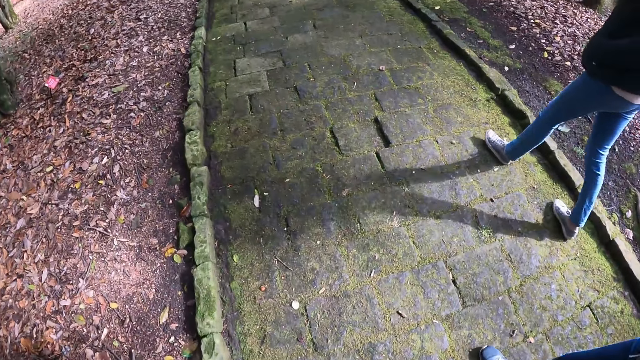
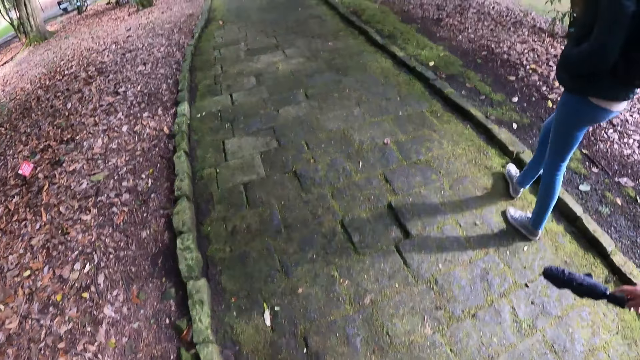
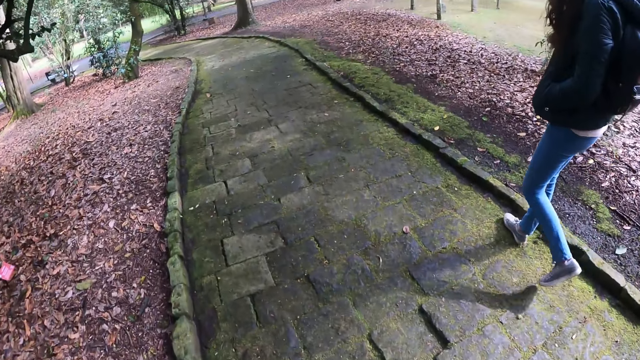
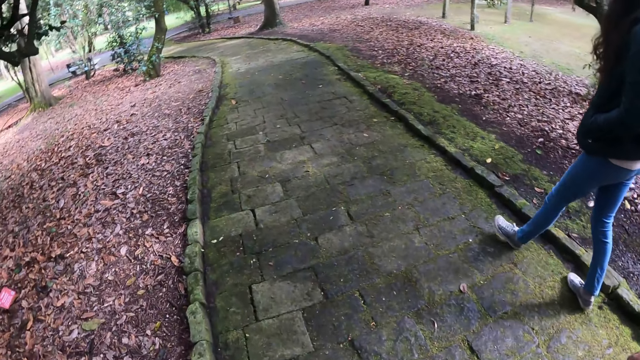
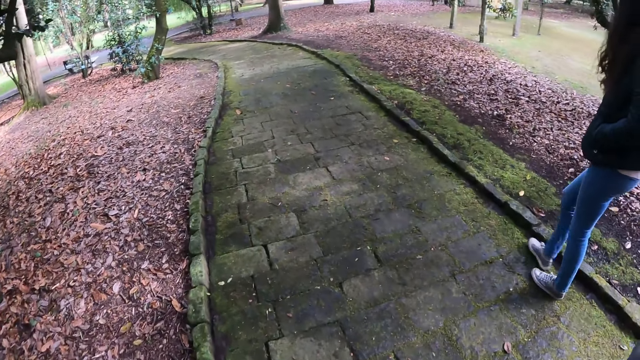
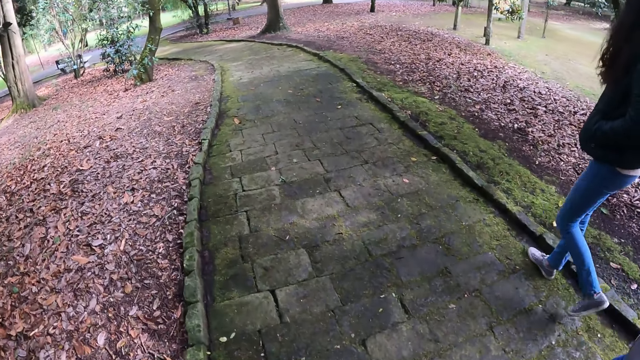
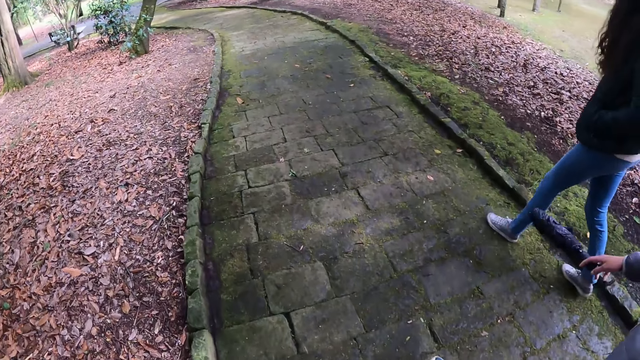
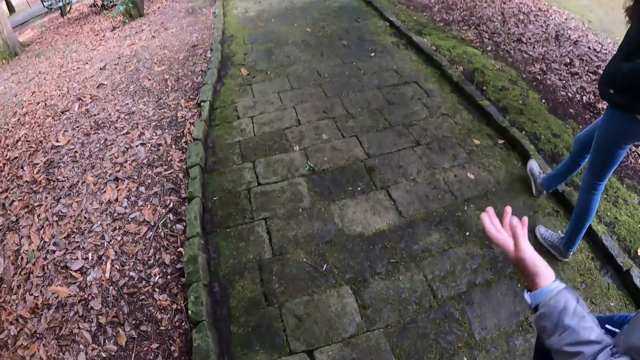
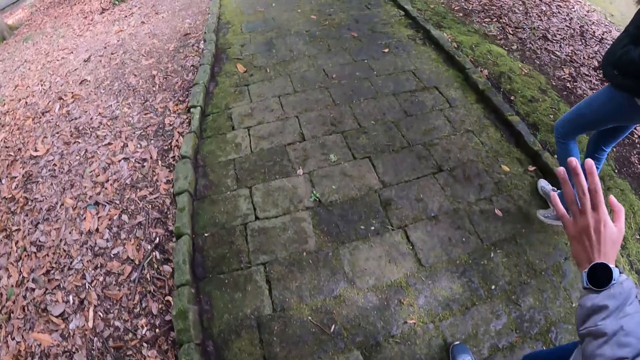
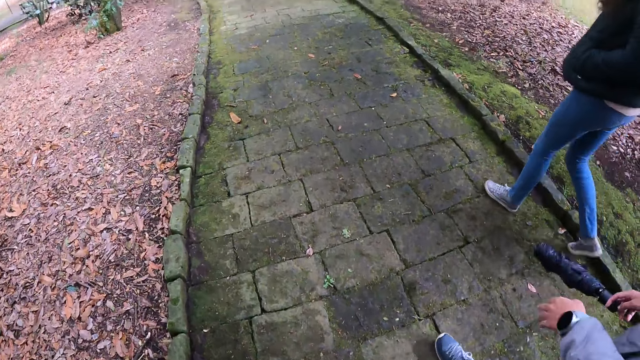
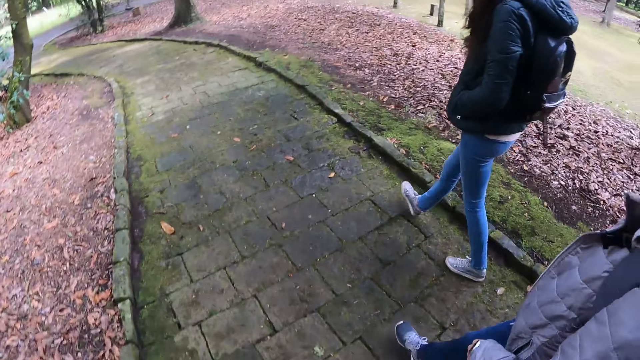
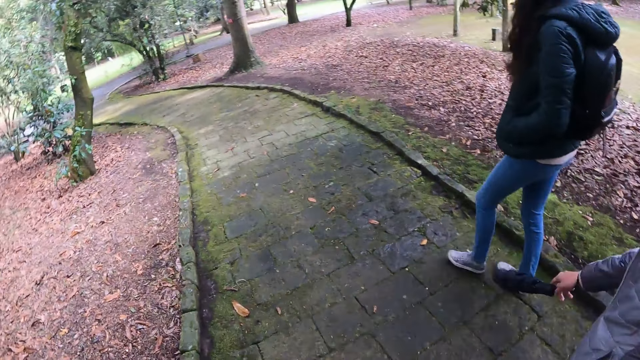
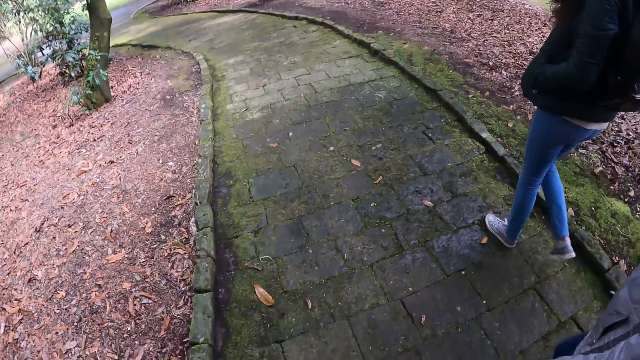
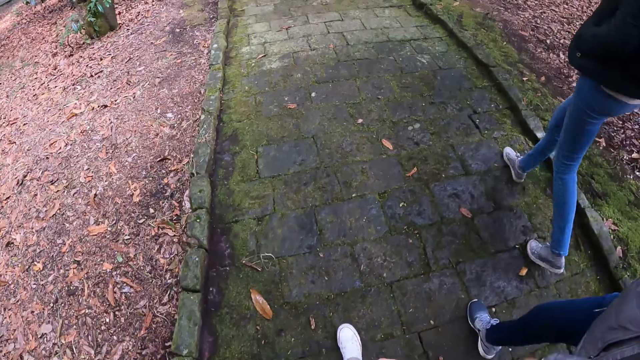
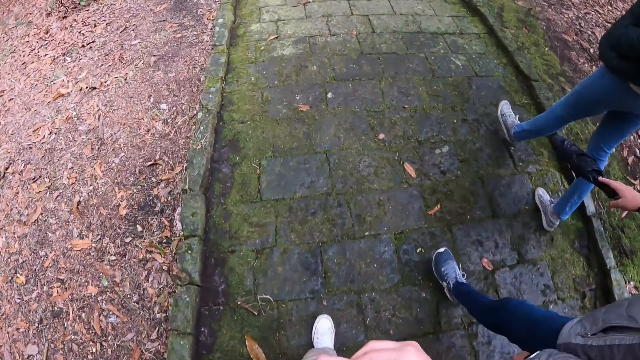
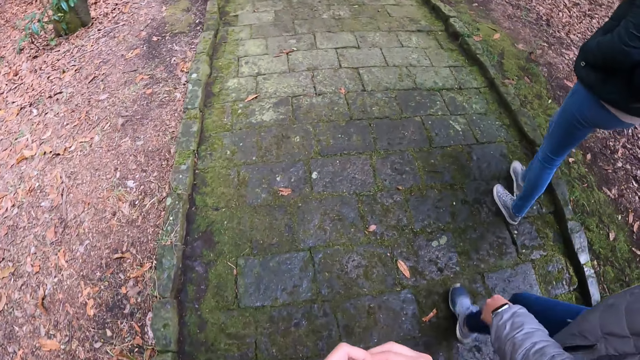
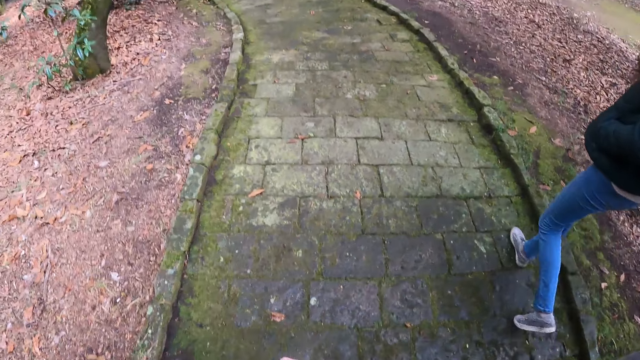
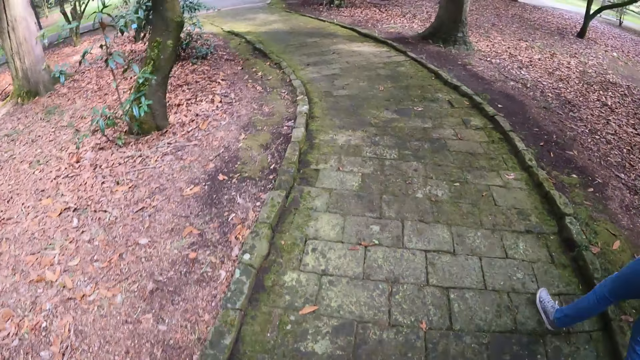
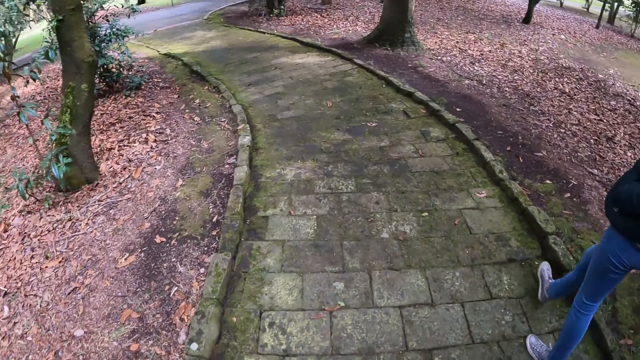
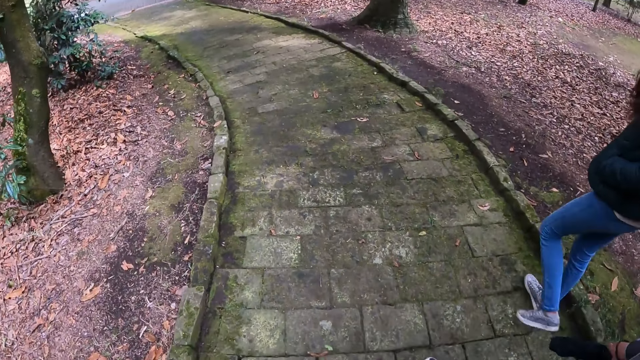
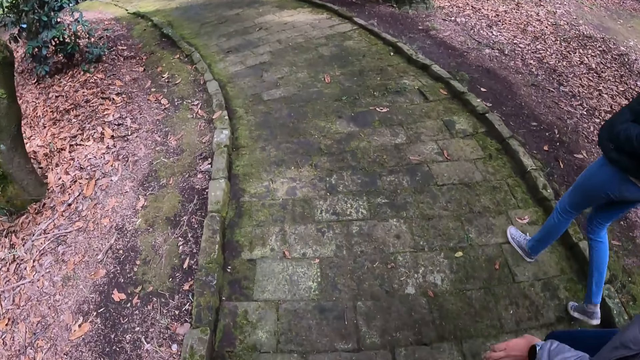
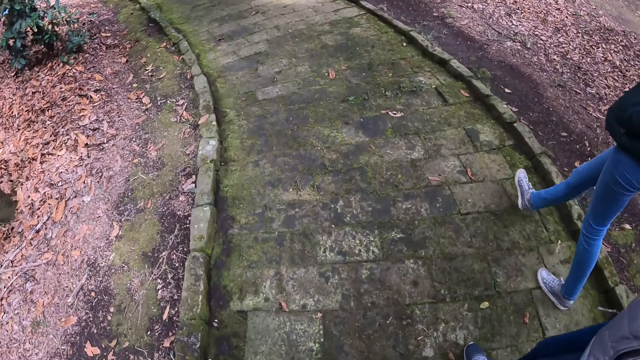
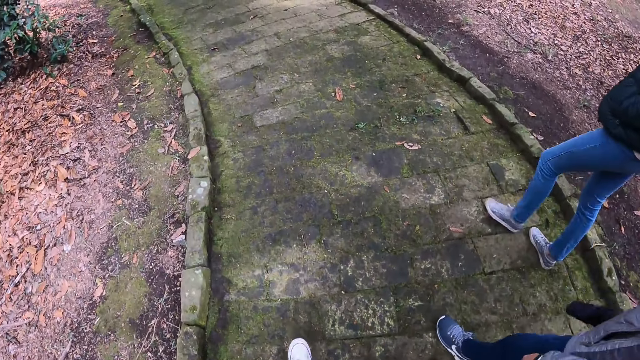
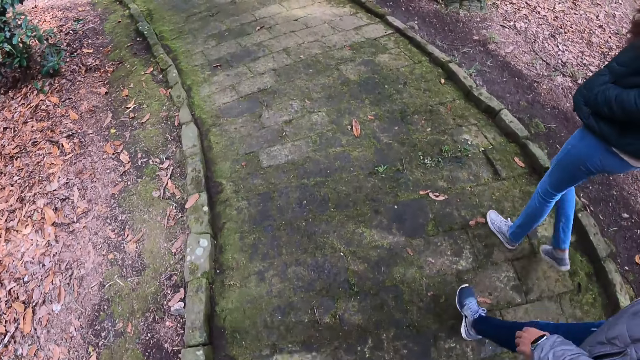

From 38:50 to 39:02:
A person converses with the camera wearer. The person sways a hand. The camera wearer walks on the pavements.

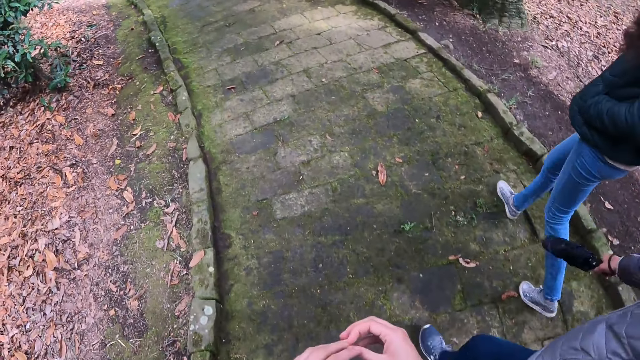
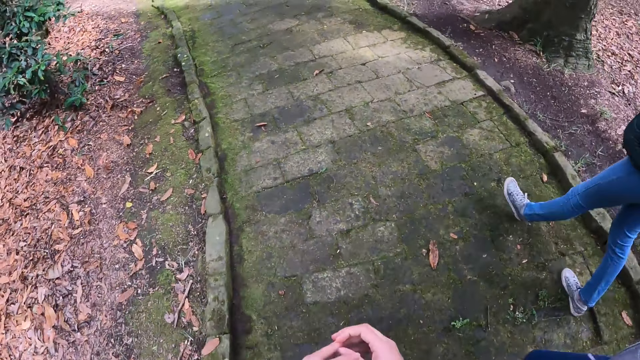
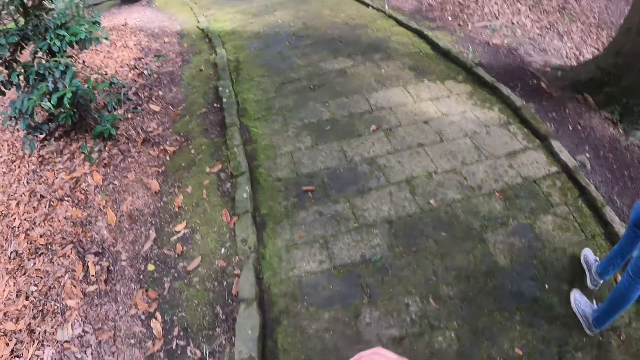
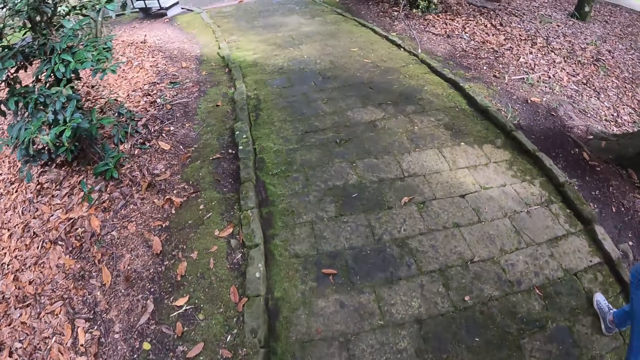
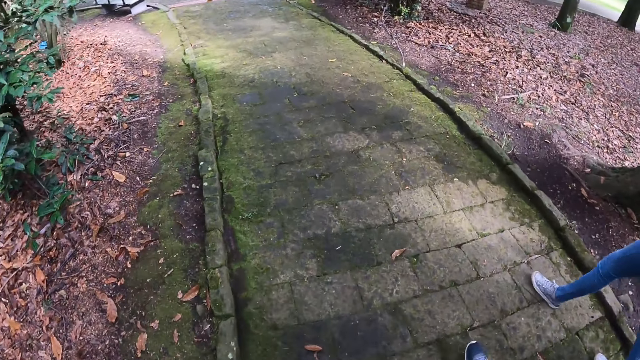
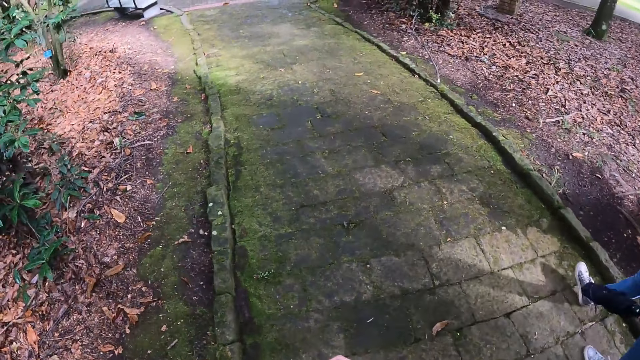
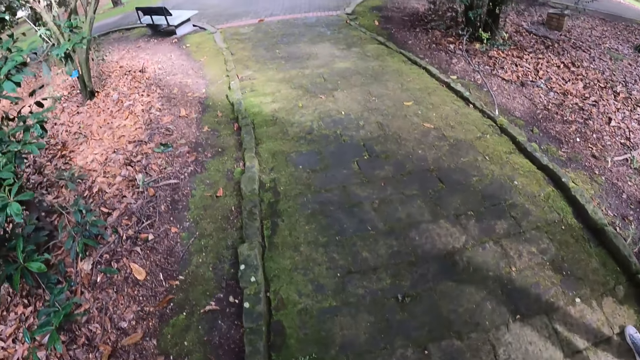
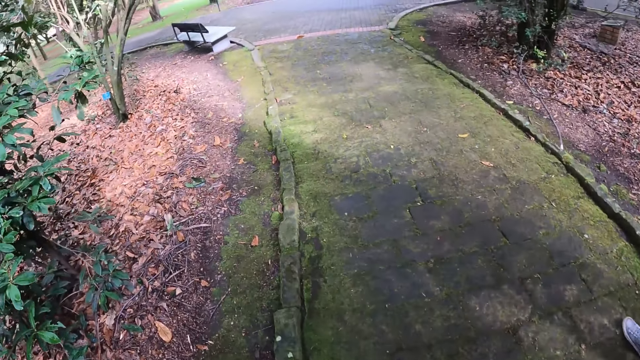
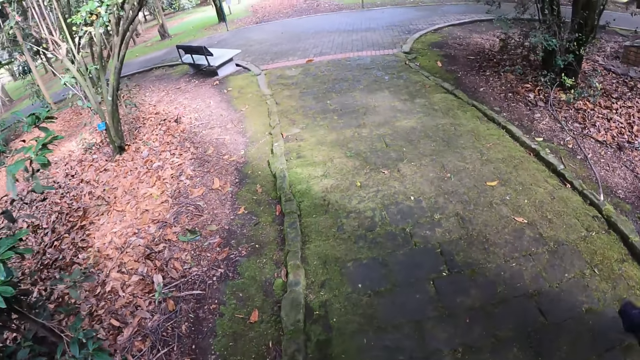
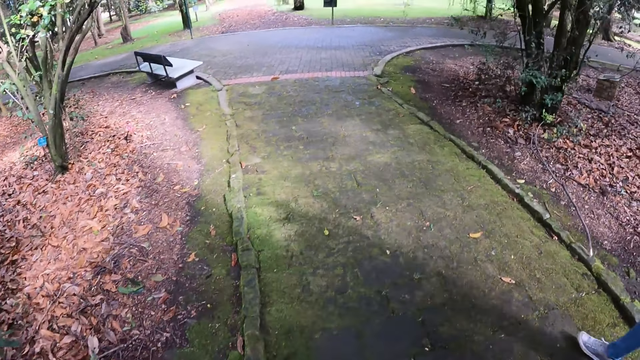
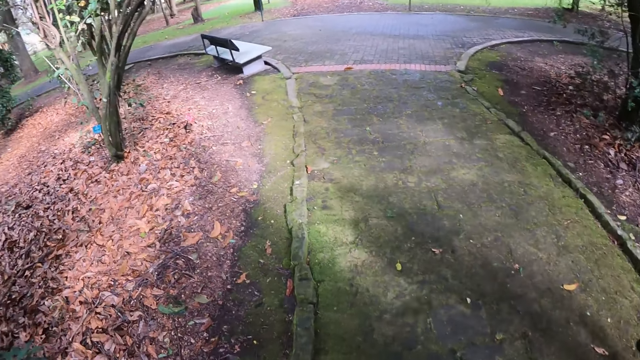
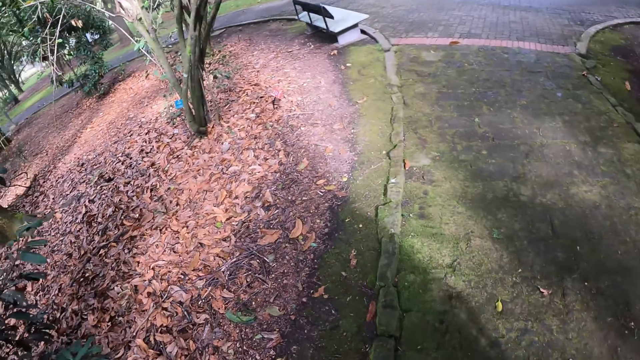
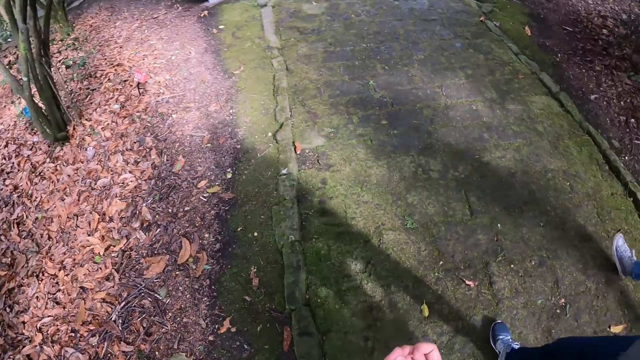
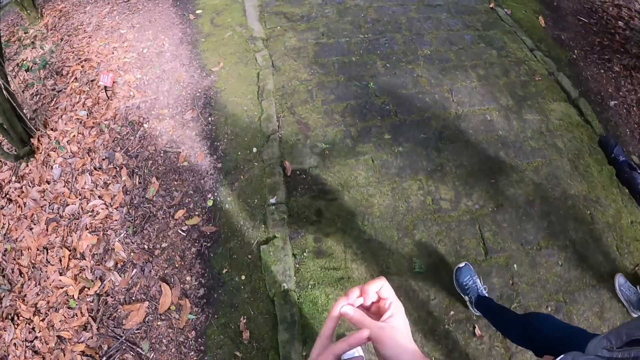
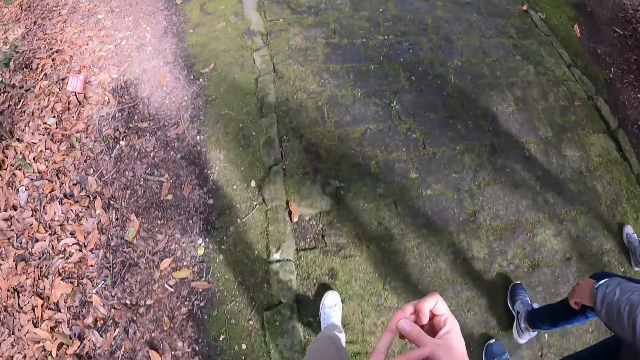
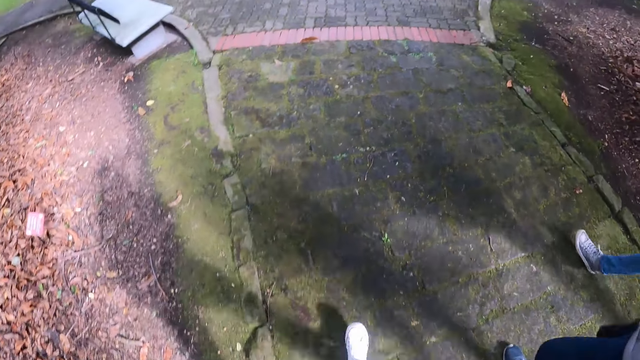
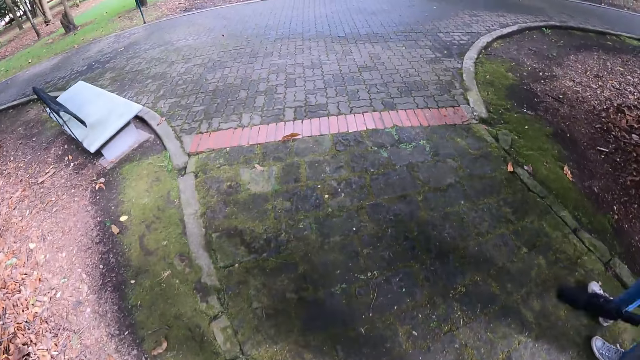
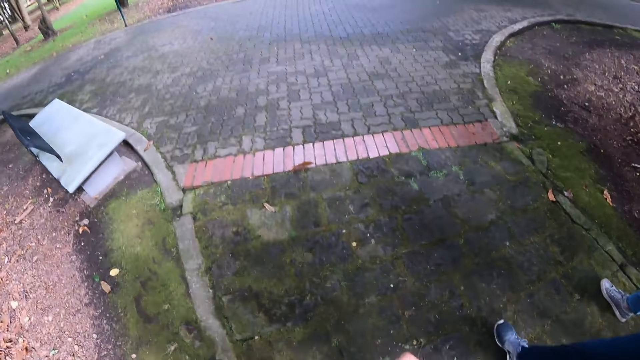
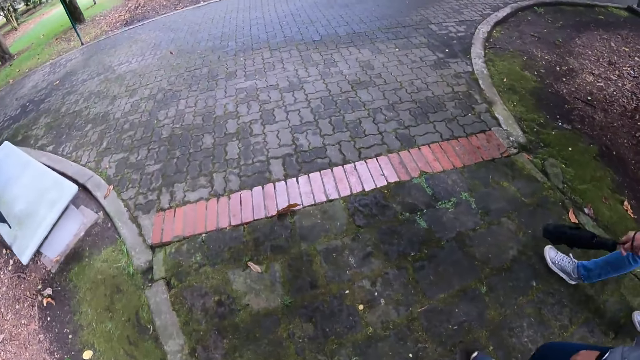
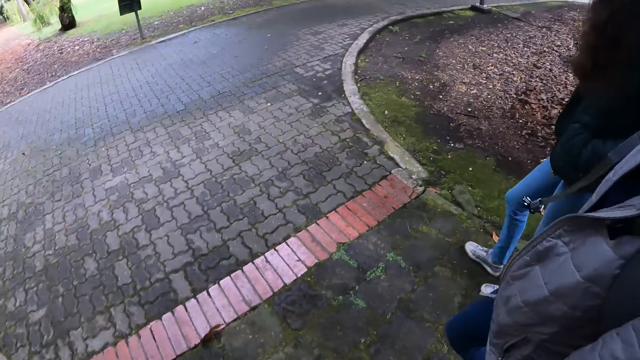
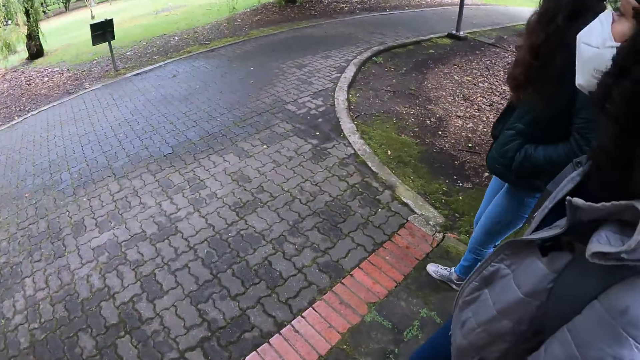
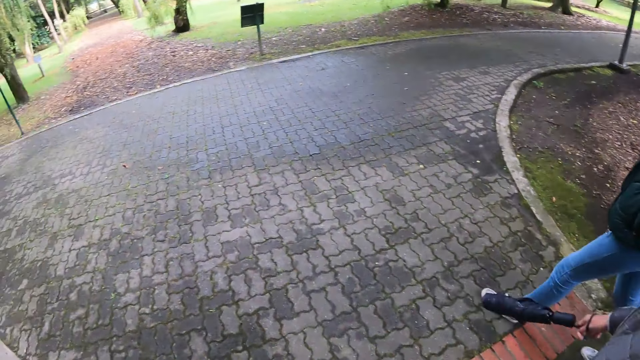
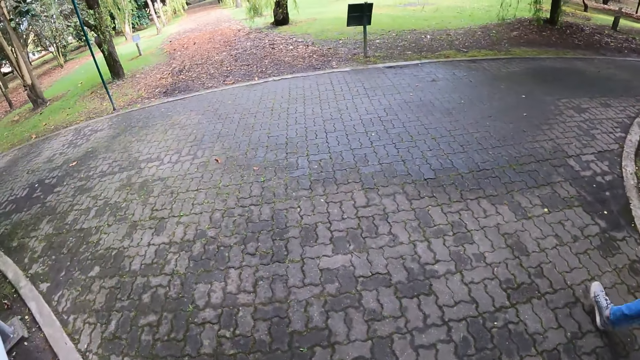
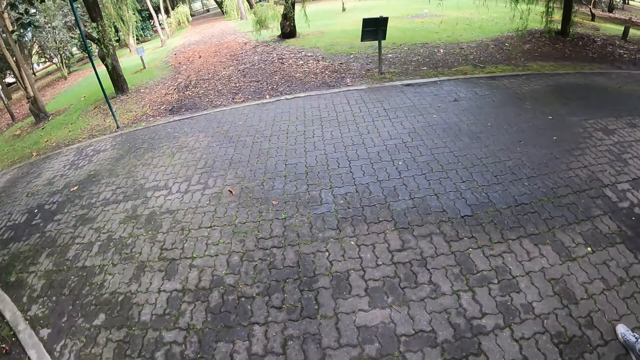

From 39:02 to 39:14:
The camera wearer scratches the fingers. They walk on the pavements.
